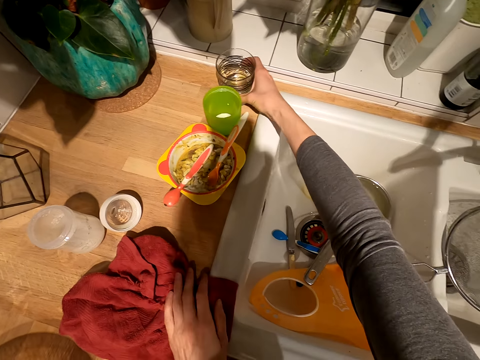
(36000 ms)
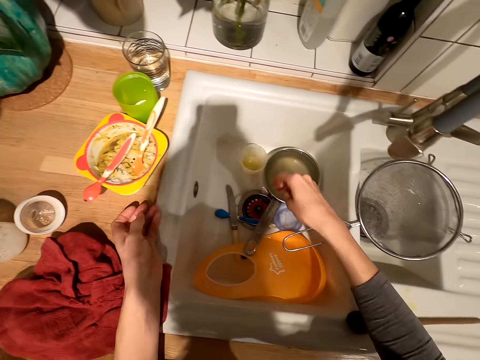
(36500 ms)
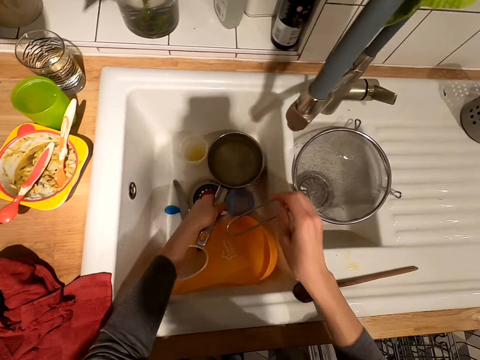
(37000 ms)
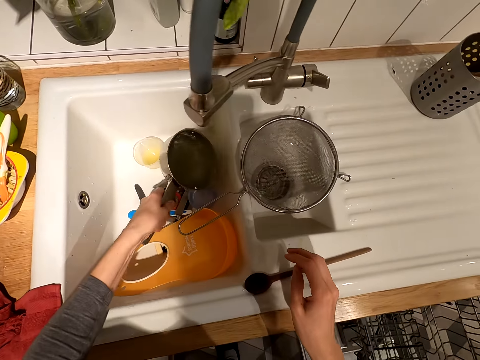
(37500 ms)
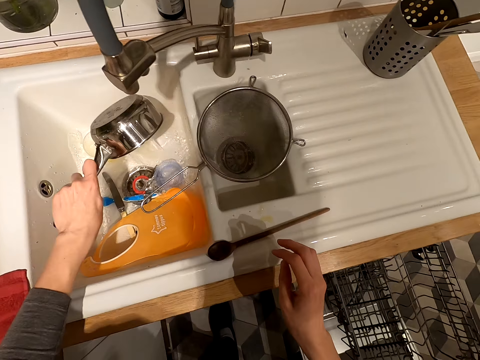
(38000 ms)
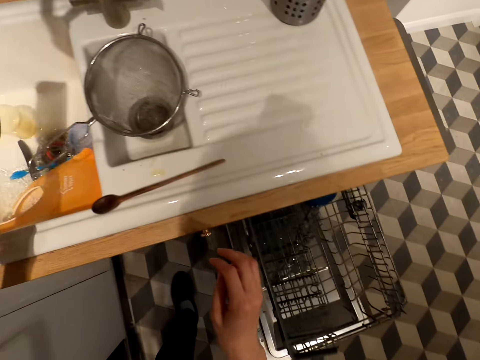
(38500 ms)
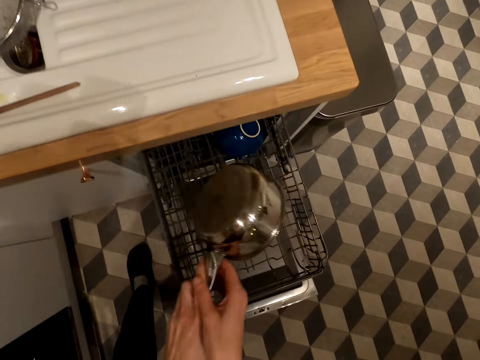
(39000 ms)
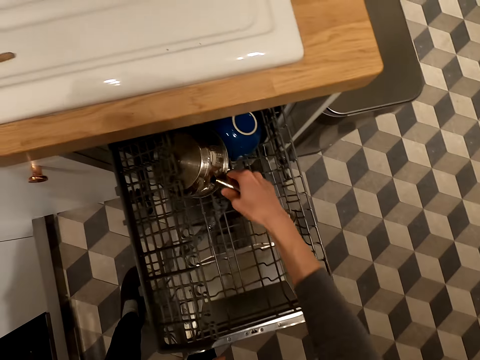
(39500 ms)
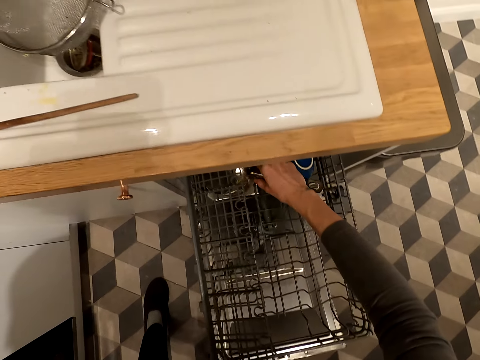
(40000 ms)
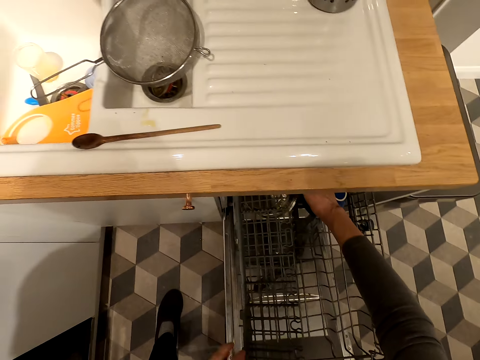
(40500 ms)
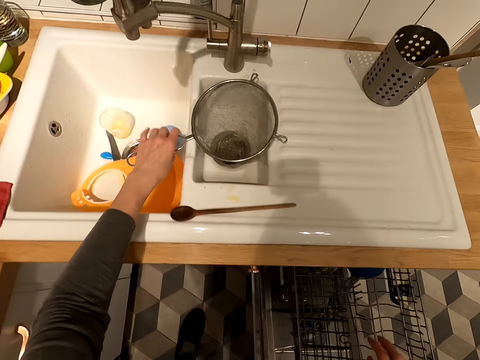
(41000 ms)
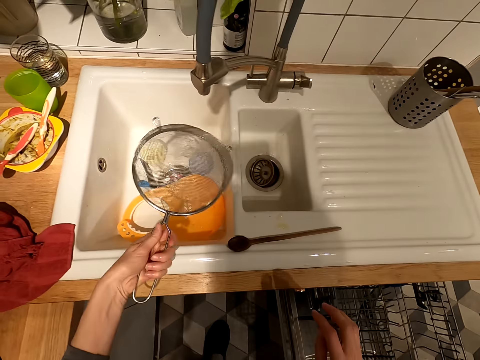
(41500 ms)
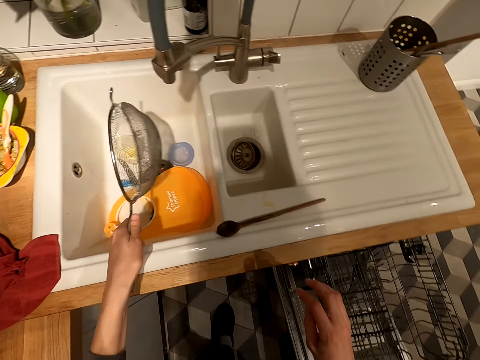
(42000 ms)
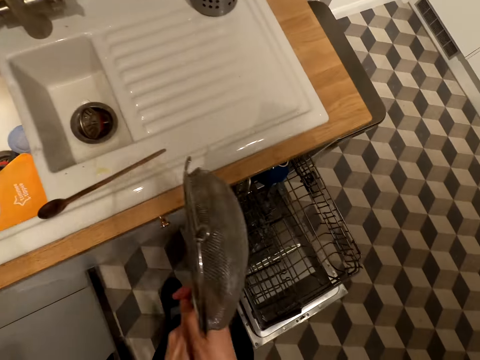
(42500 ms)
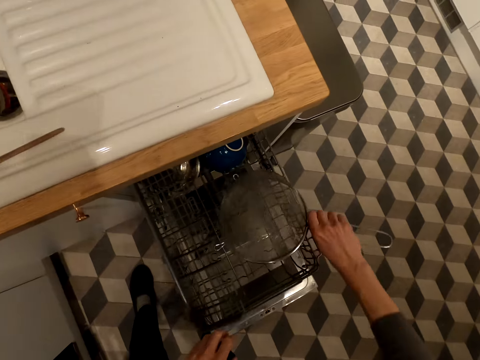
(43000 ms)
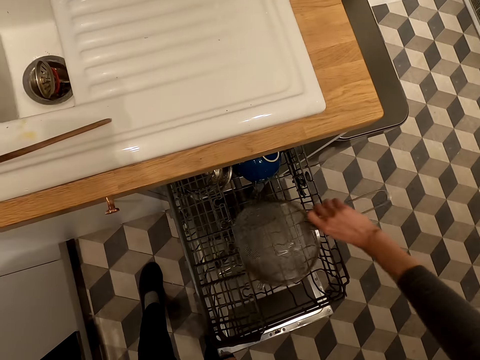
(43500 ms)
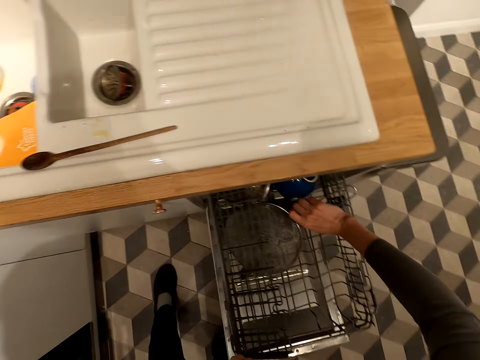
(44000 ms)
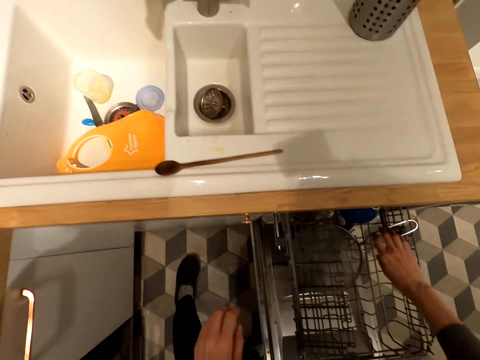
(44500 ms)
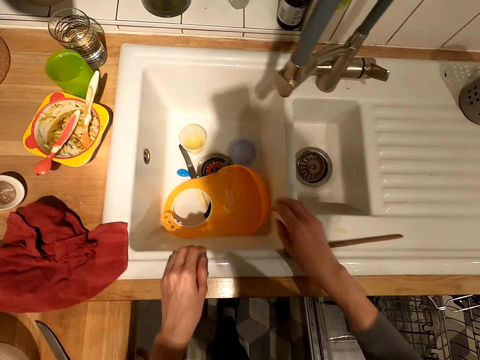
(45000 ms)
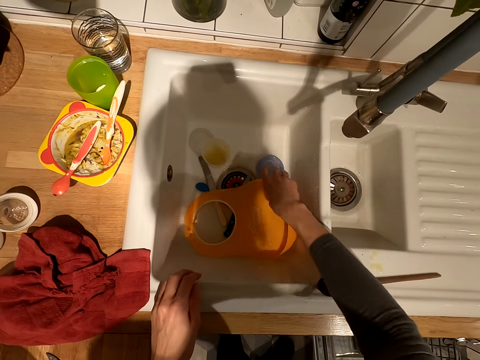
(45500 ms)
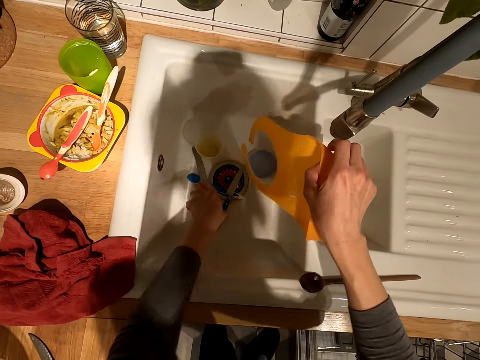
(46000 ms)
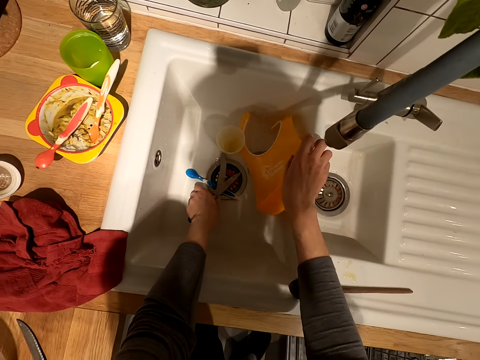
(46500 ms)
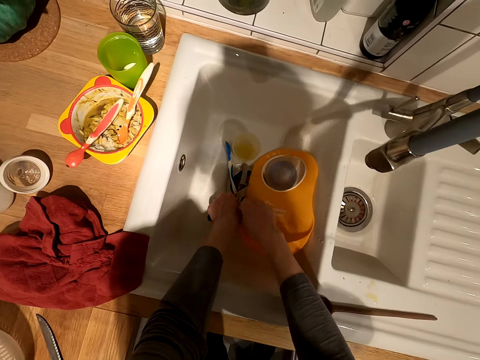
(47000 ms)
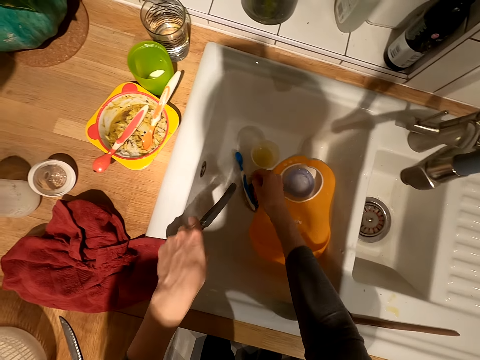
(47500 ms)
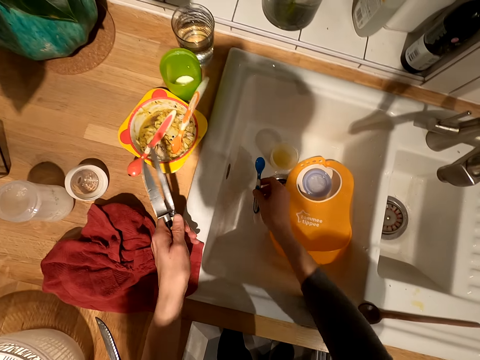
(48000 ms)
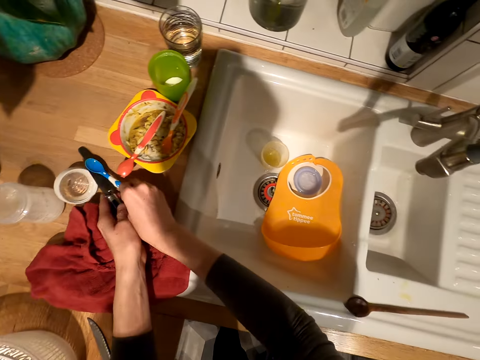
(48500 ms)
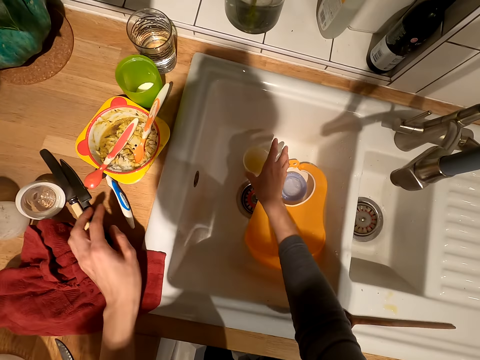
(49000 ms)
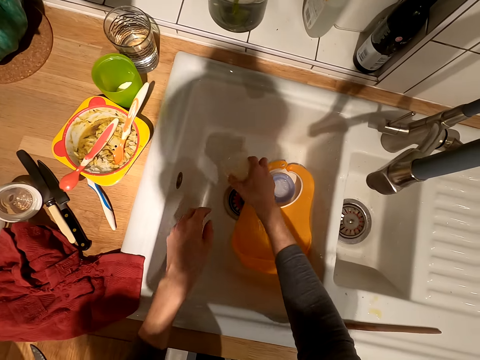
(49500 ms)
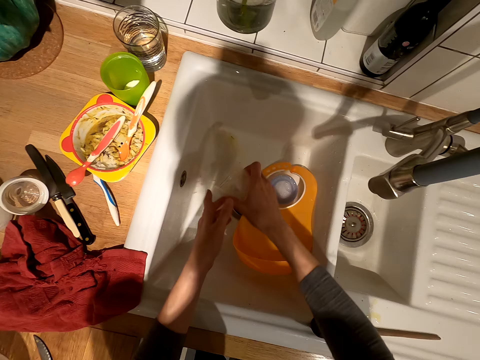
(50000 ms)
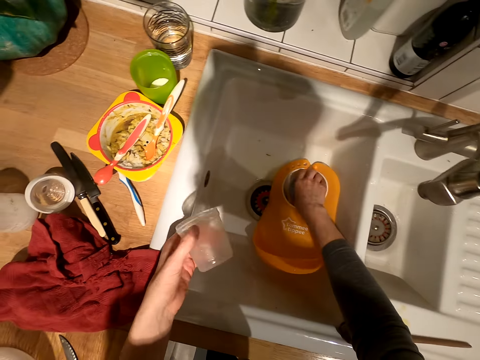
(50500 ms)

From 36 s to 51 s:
The camera wearer puts the glass on the kitchen bench beside the sink. They pick up a cooking pan or pot. They pour water from the cooking pot in the sink. They place the cooking pot on the tray in the dish washer. They pick up a steel sieve. They place the steel sieve on the tray in the dishwasher. They pick up something. They pick up cutlery from the sink. They place the cutlery on the kitchen bench beside the sink. They pick up a plastic cup. They pour something in the plastic cup in the sink.

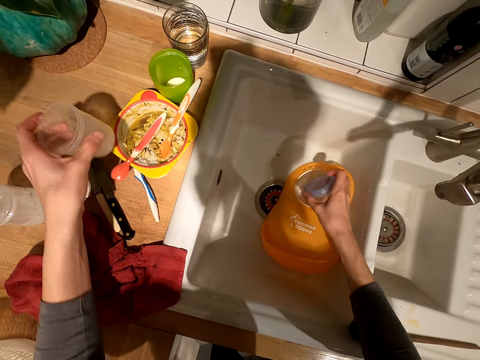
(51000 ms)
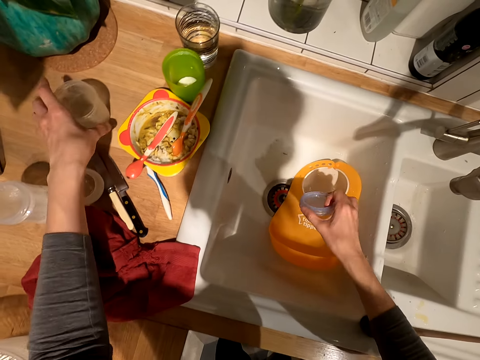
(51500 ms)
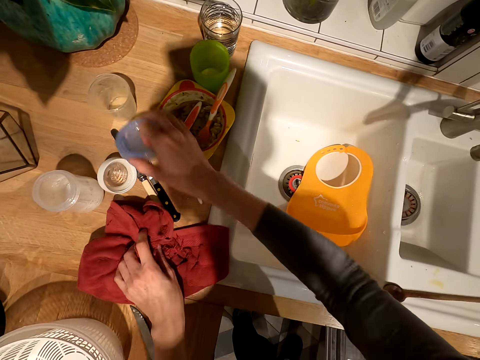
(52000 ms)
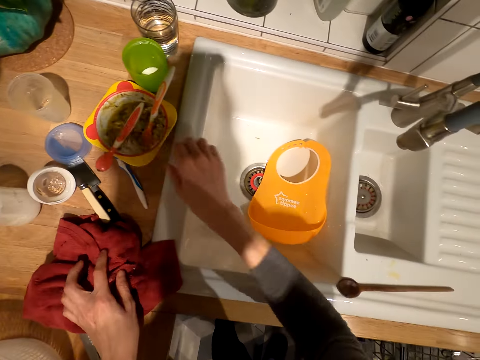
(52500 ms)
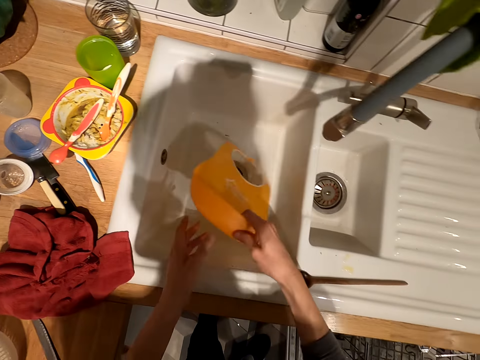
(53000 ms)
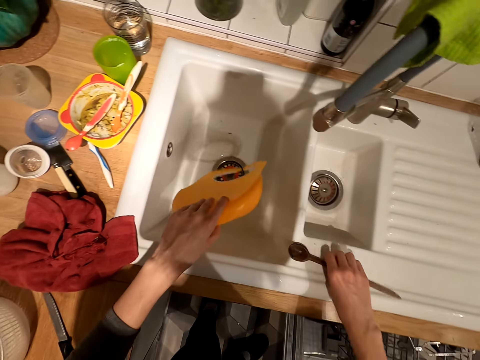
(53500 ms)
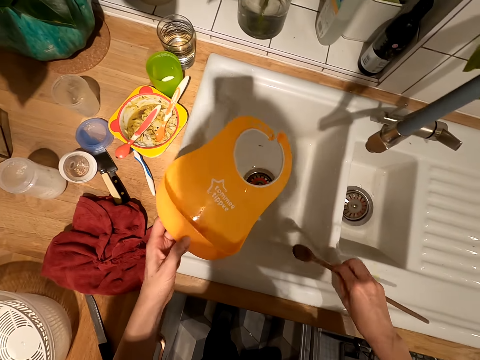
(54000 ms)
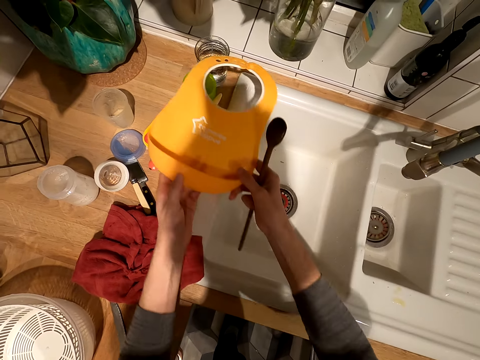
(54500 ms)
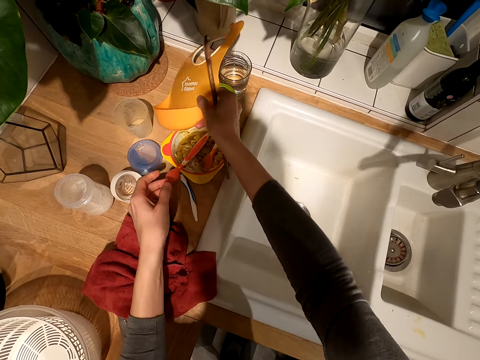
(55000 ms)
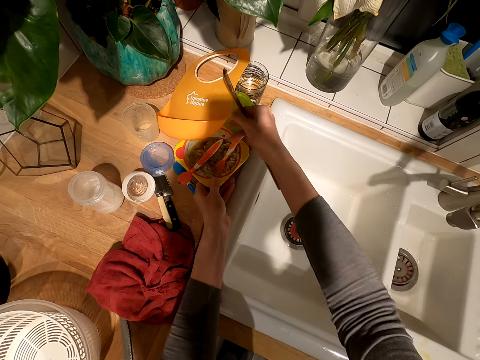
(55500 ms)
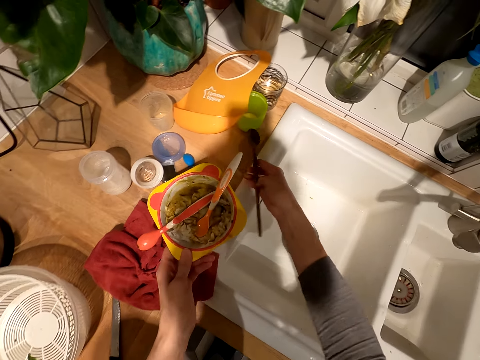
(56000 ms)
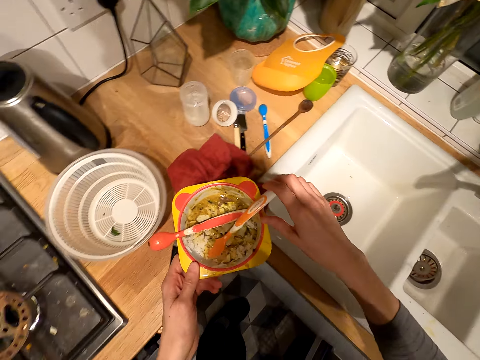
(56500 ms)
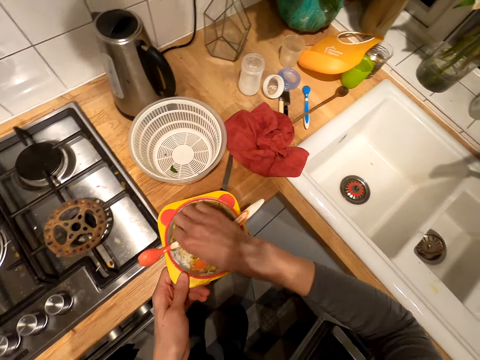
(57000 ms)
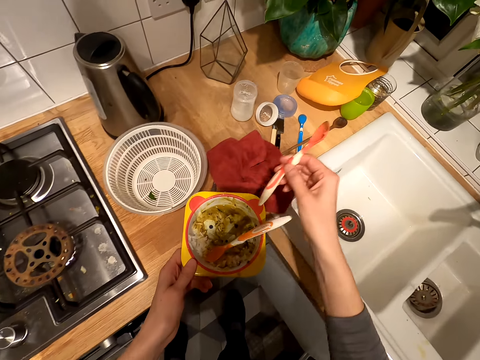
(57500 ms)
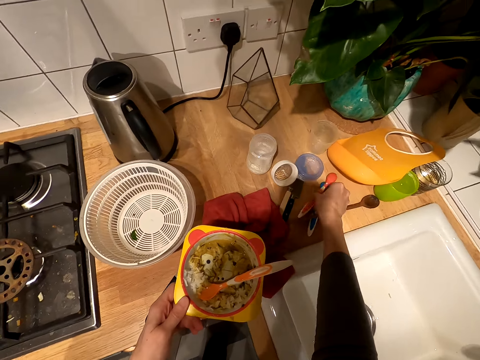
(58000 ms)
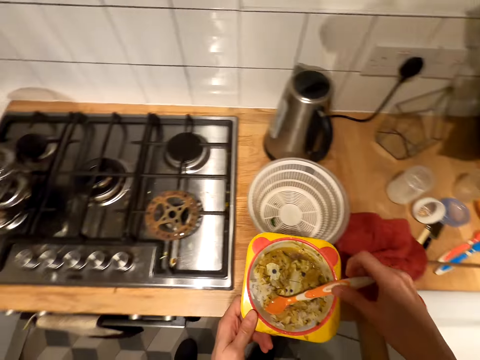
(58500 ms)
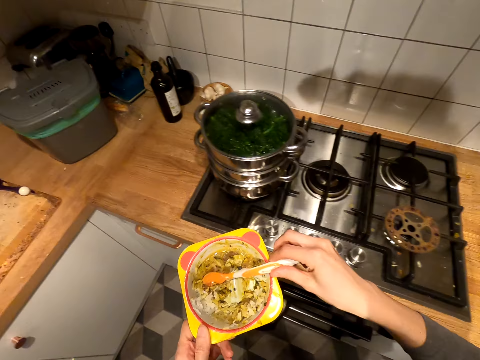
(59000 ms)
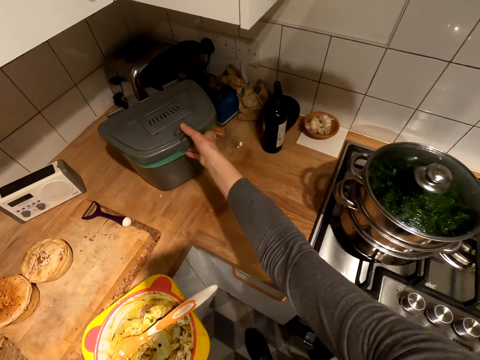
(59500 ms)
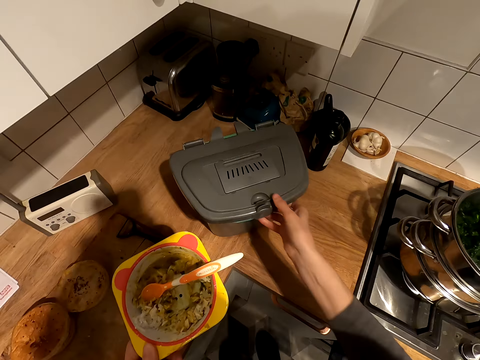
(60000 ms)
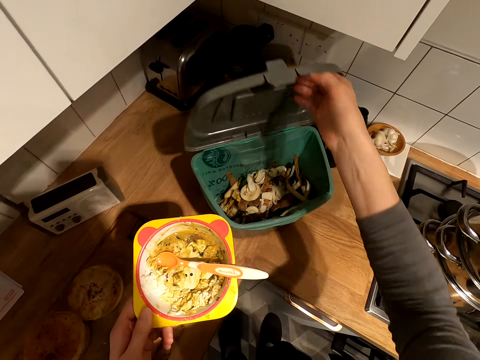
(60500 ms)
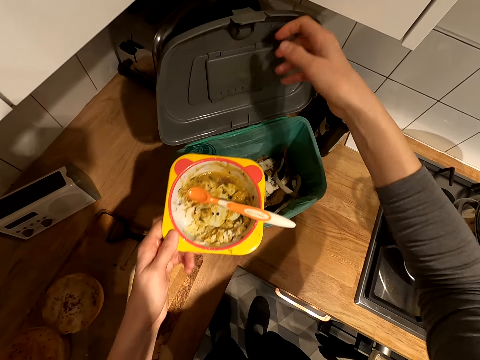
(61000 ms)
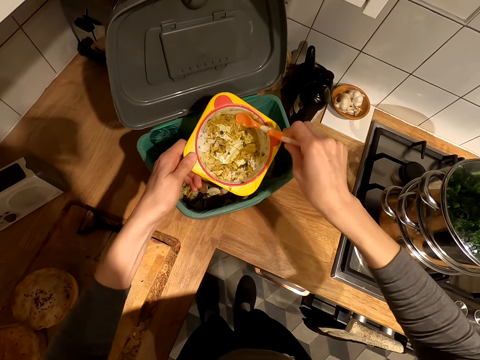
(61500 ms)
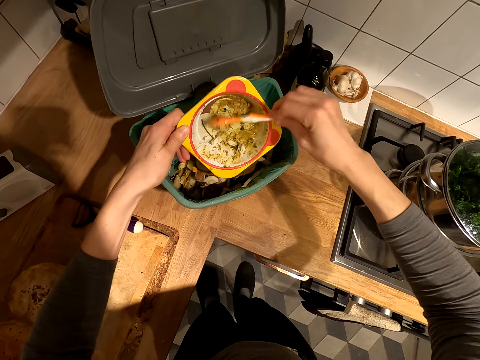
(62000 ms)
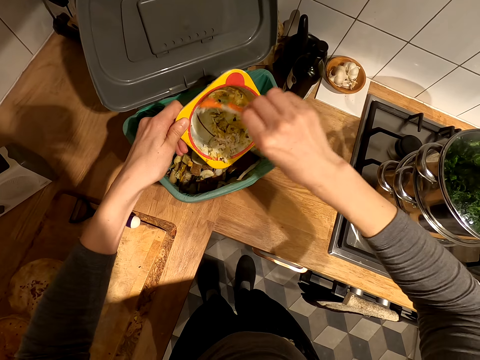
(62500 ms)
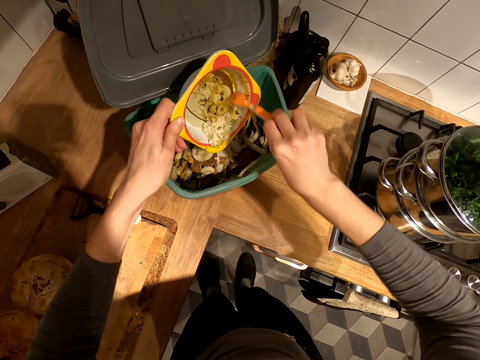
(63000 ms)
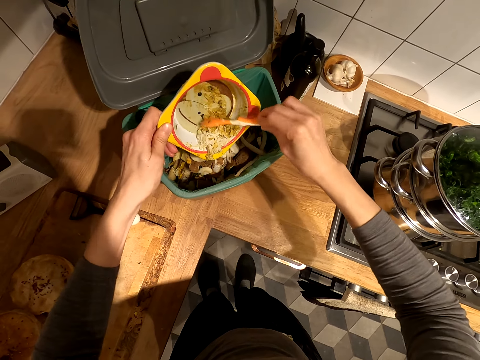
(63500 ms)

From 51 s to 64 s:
The camera wearer picks up a lid. They place the plastic cup on the kitchen bench. They place the lid on the kitchen bench. They pick up something. They pick up a wooden cooking spoon. They place the object on the kitchen bench. They pick up a bowl. They place the wooden cooking spoon on the kitchen bench beside the sink. They hold the bowl. They pick up a plastic spoon on the bowl. They place the plastic spoon on the kitchen bench. They walk in the kitchen. They pull a litter bin or trash can. They open the litter bin. They dispose of the food in the trash can.
